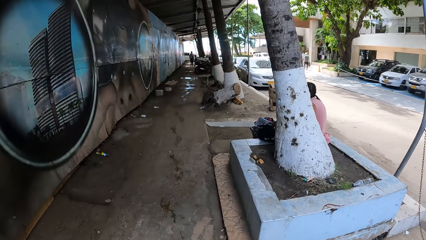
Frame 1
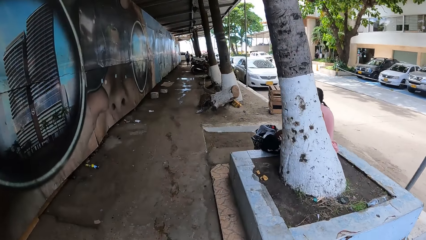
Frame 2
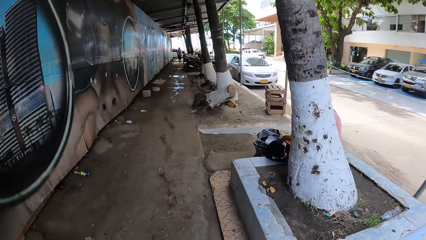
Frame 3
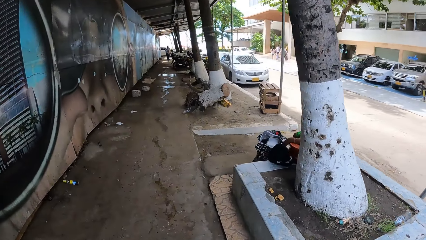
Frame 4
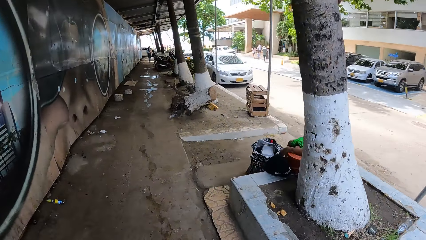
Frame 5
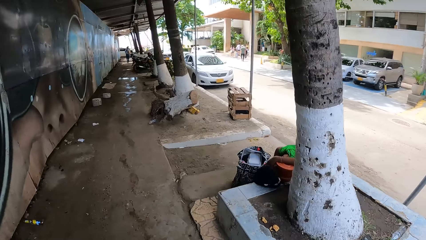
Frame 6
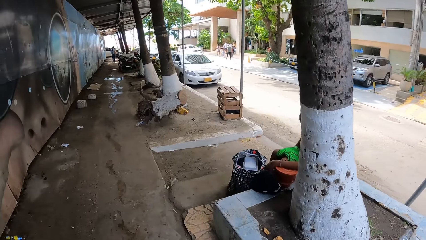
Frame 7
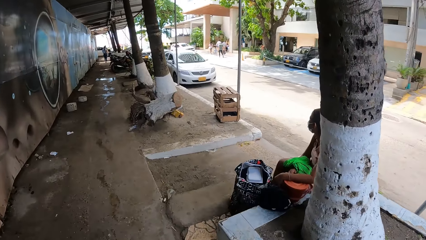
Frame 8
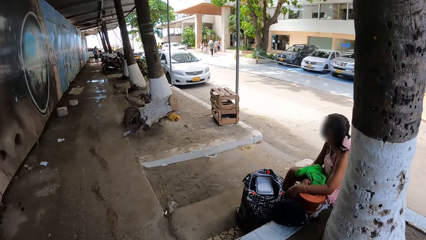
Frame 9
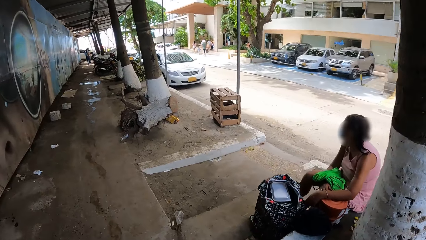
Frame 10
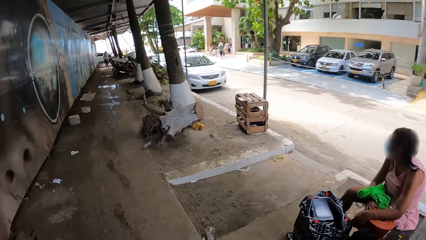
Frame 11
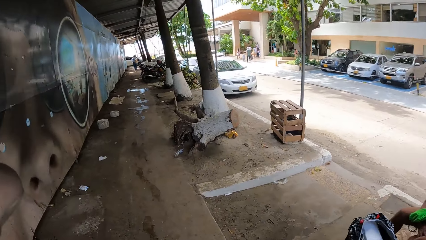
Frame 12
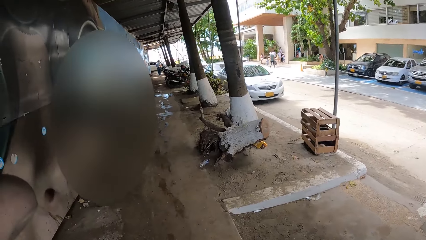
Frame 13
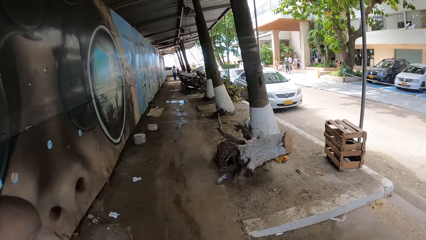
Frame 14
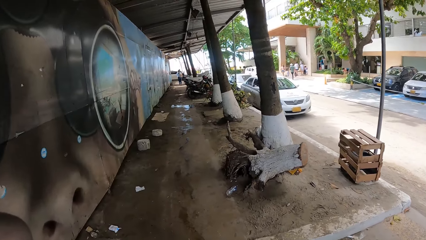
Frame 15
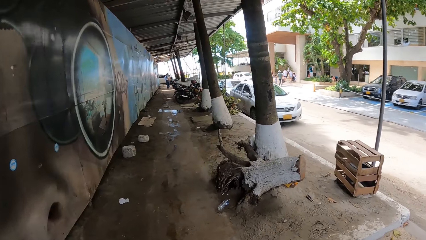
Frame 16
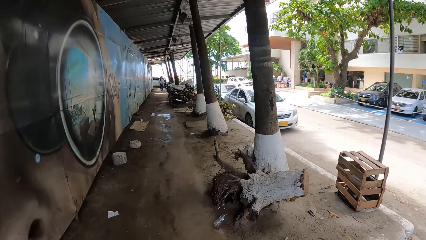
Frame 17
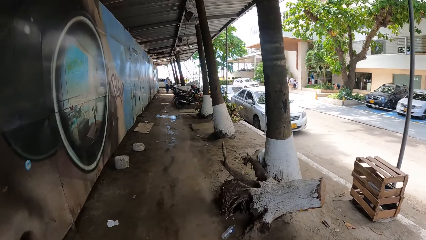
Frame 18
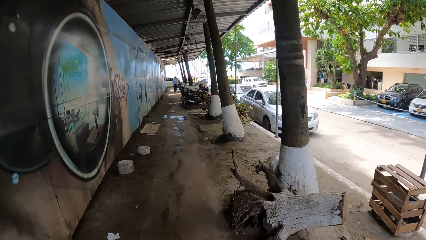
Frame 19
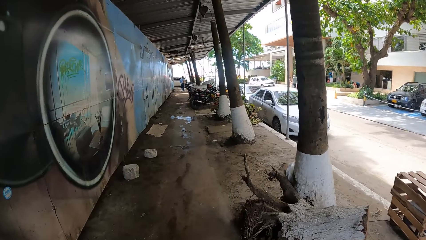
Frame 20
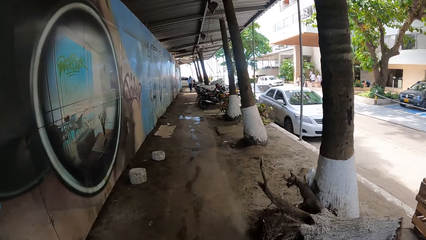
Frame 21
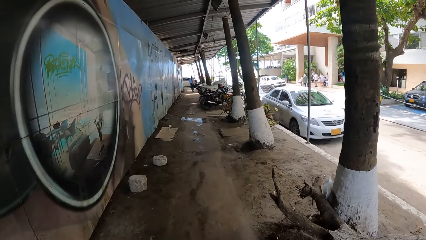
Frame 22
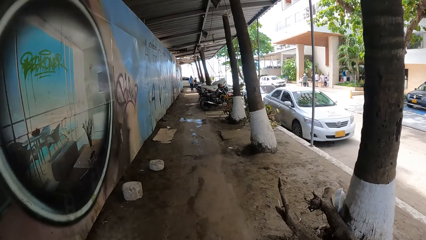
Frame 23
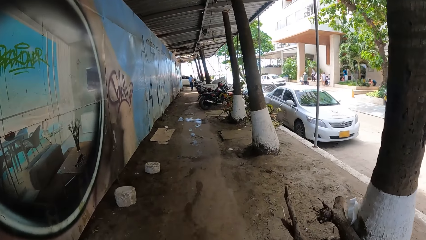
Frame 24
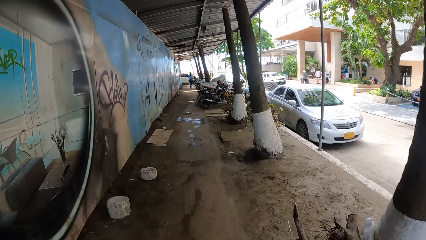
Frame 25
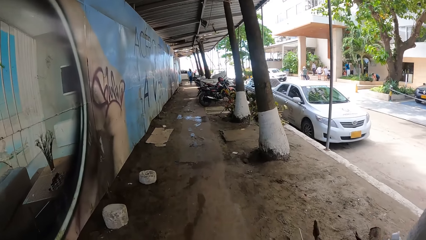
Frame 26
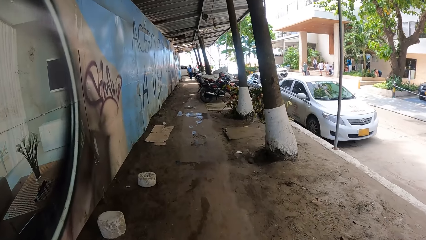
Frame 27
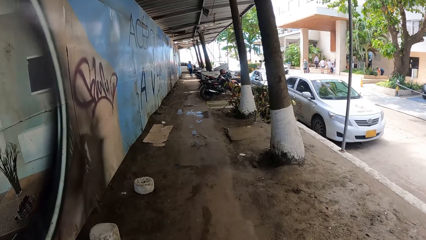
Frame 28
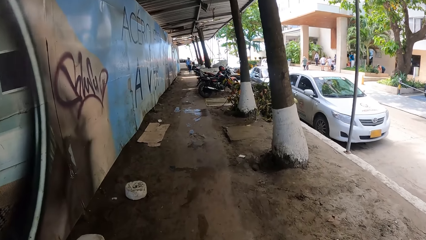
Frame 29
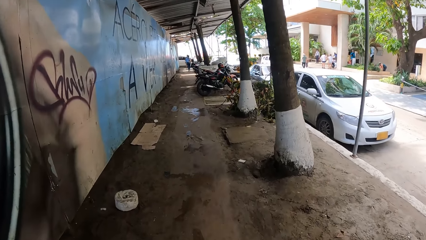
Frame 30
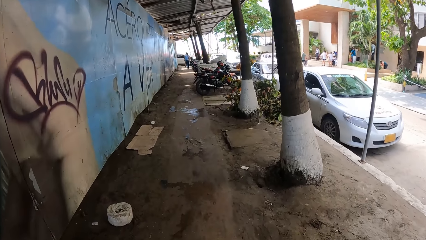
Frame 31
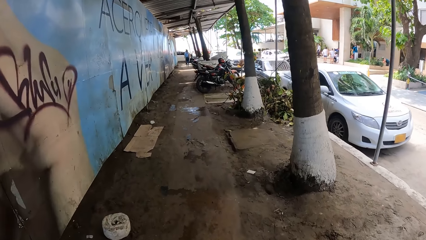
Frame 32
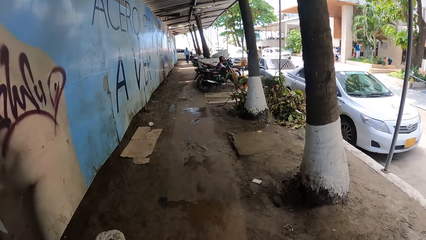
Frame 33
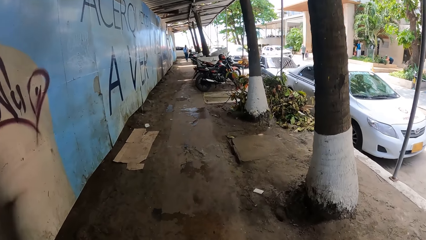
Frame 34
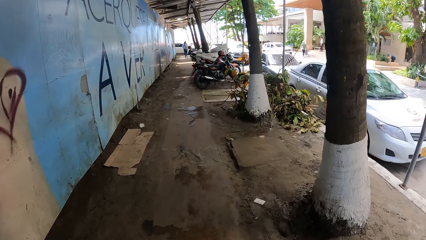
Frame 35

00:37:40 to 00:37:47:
The camera wearer walks along the road.

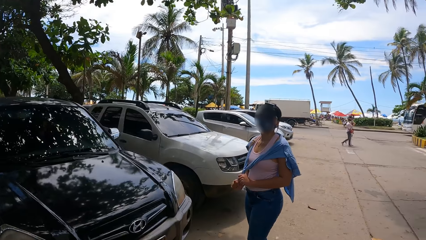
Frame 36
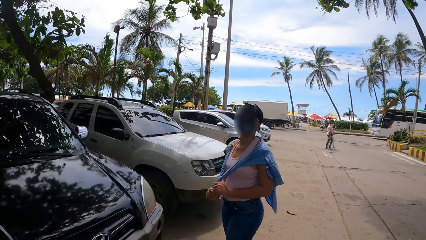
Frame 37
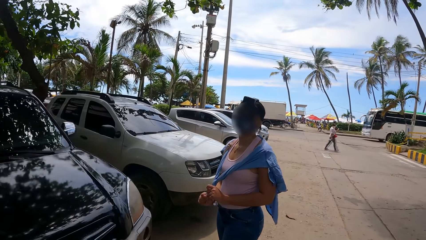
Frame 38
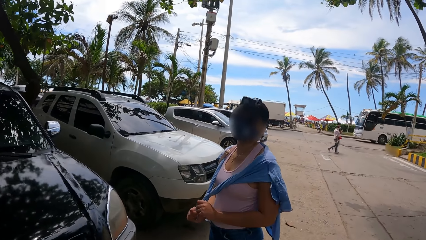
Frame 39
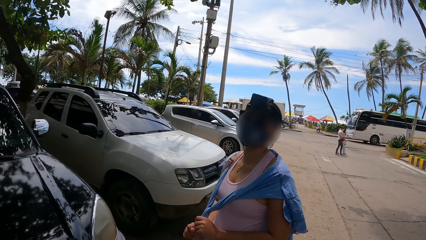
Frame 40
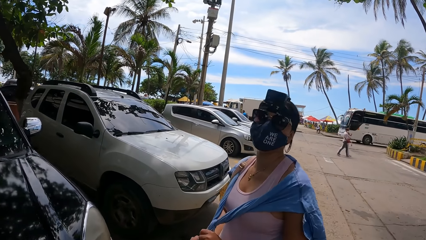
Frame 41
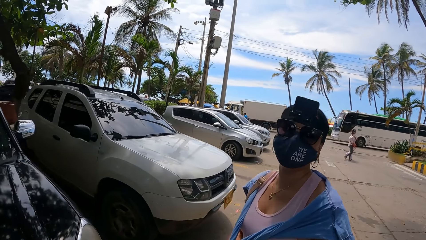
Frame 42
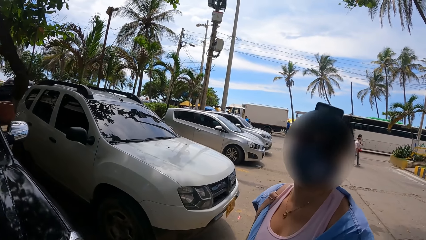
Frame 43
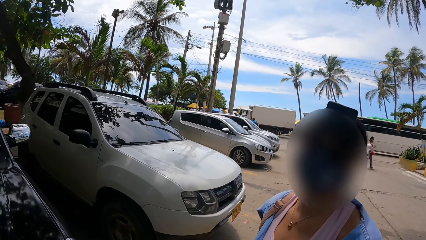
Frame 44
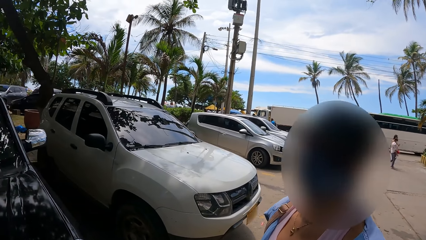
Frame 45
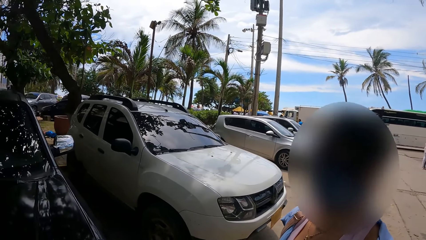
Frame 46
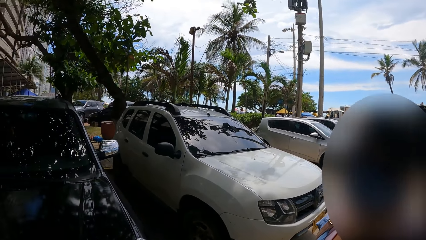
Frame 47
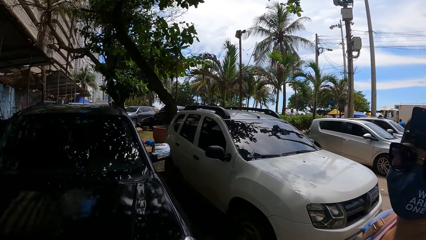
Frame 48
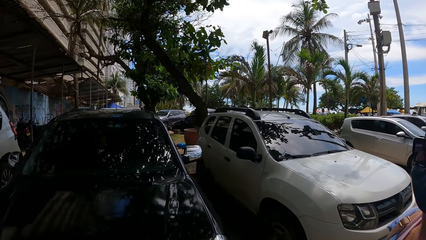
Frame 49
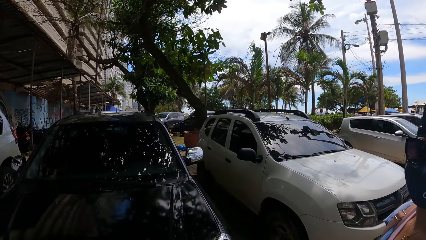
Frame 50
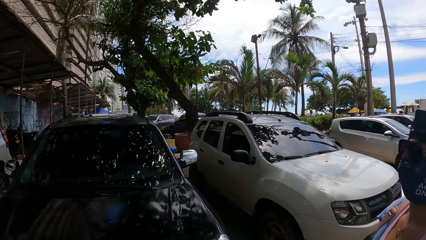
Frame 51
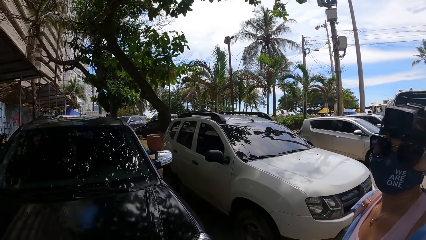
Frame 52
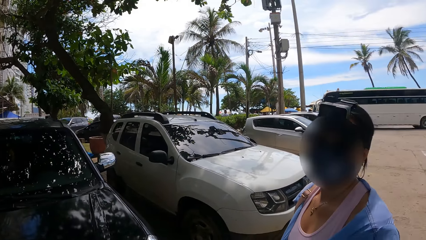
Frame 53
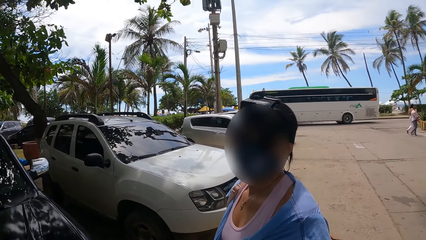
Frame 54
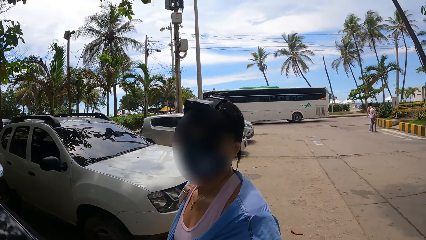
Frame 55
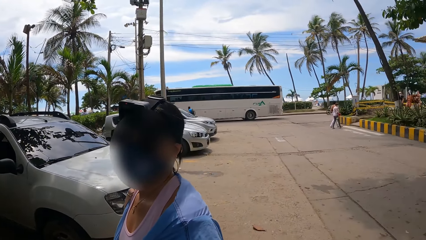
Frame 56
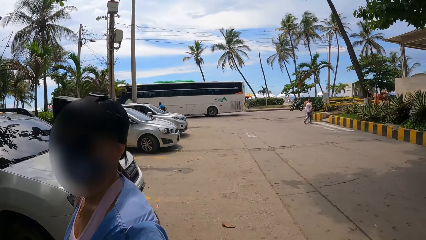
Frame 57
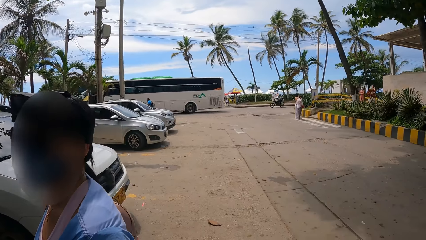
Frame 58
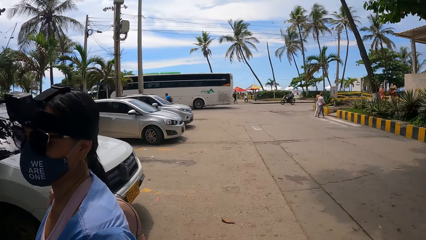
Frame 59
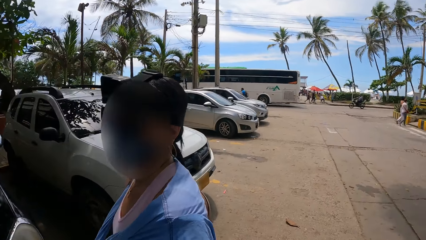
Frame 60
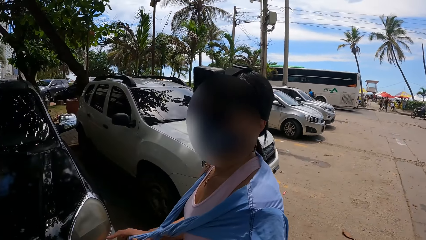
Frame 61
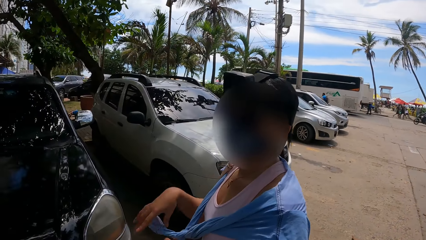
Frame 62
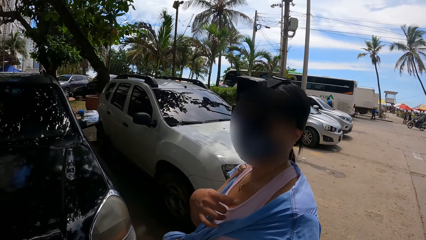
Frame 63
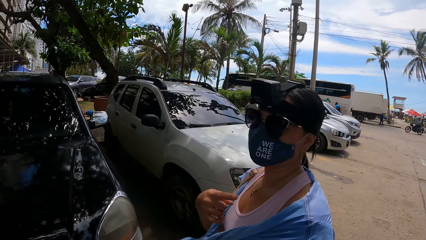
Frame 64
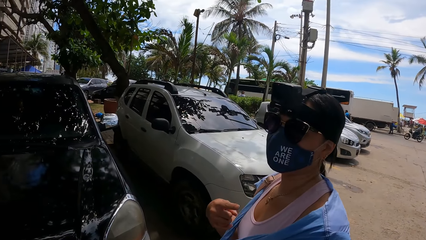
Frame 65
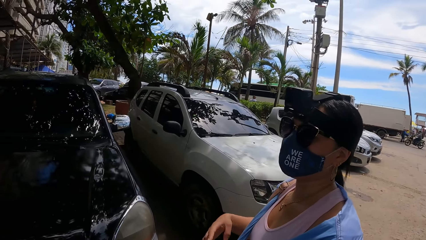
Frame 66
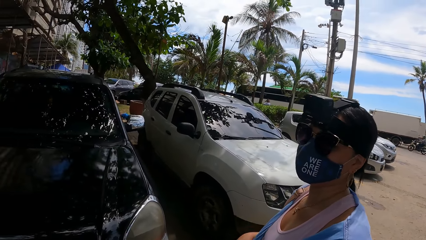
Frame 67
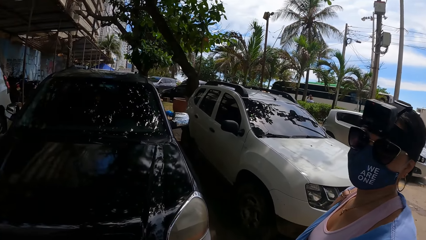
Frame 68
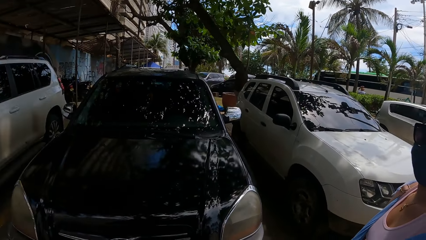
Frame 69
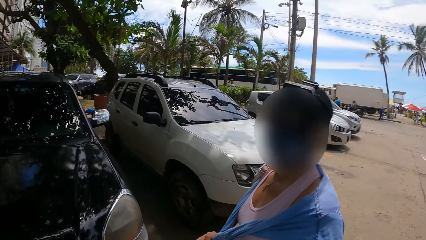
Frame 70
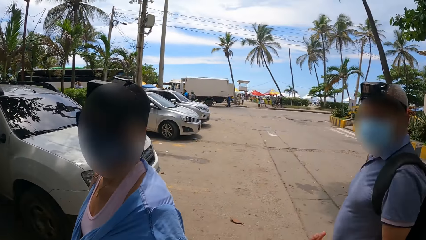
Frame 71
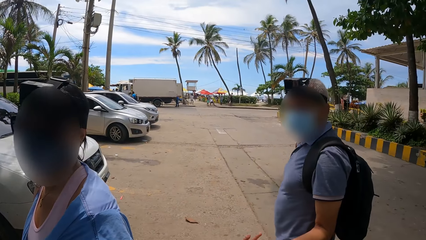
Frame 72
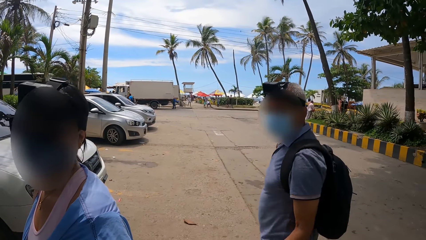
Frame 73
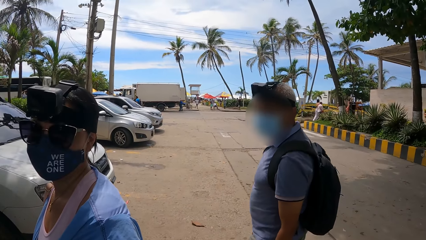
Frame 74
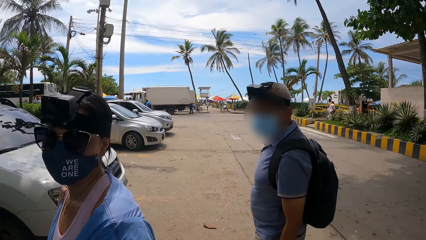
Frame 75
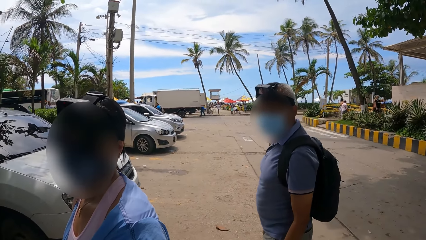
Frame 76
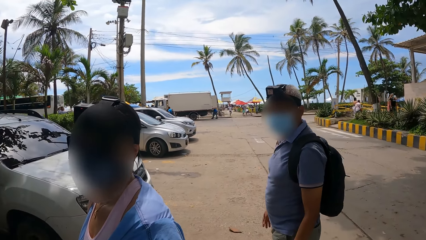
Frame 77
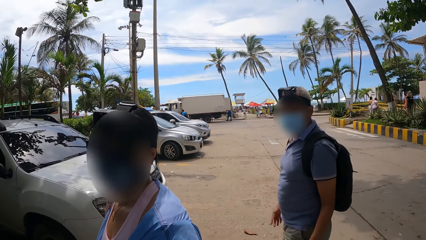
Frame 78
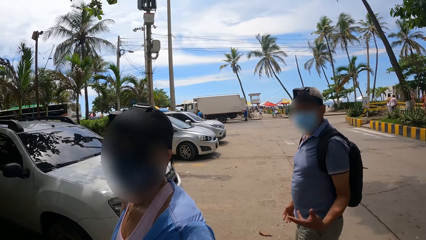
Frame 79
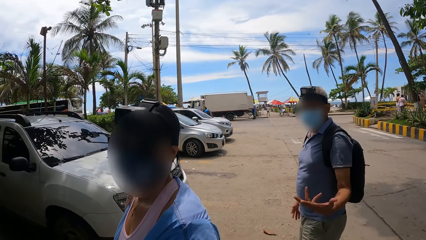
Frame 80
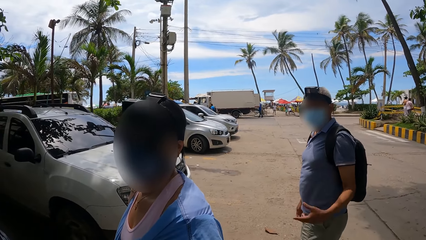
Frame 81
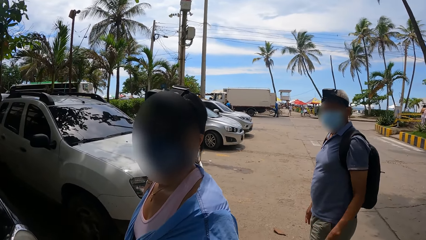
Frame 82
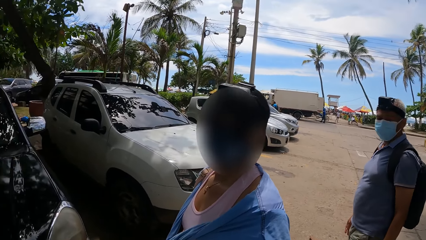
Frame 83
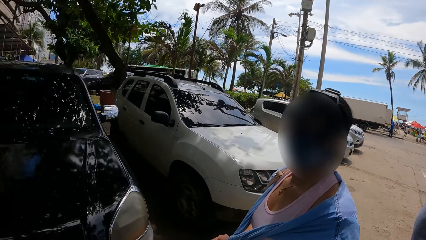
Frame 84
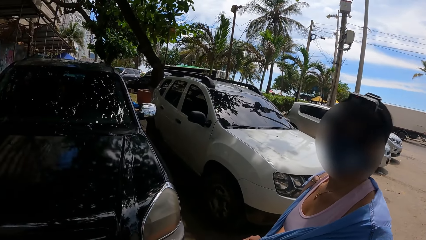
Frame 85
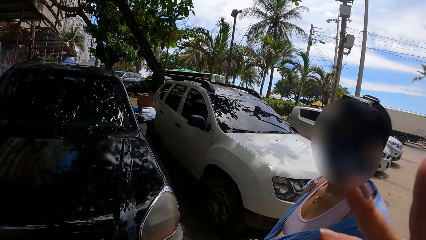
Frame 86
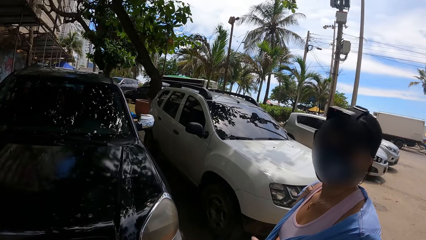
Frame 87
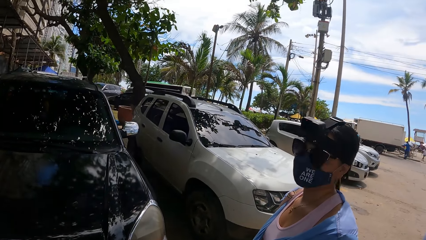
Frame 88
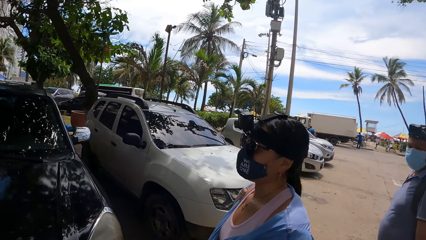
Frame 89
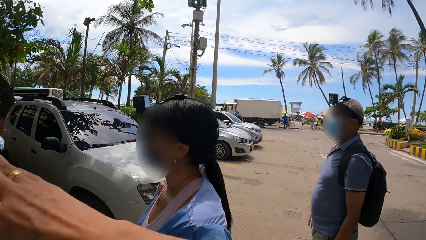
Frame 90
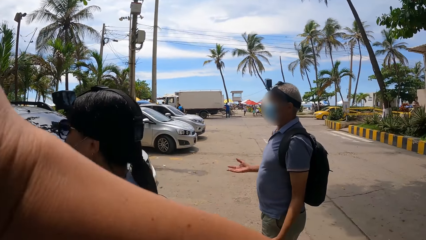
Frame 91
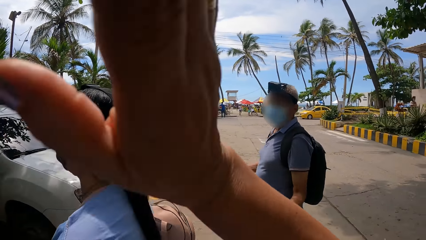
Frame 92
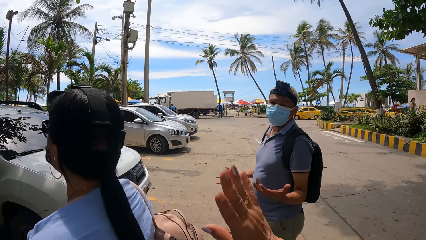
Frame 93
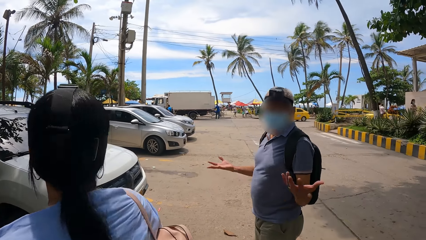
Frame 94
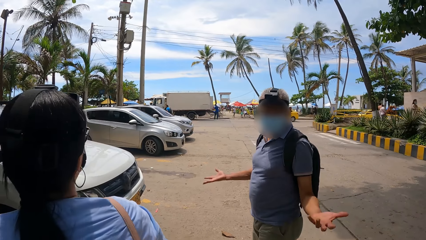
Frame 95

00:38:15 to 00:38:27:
The camera wearer converses with a woman. They converse with a man.
